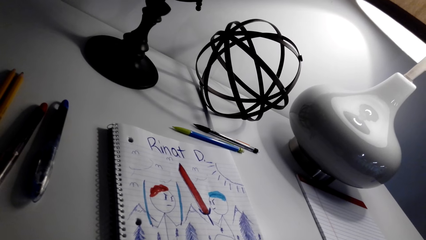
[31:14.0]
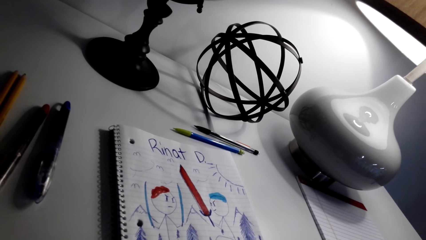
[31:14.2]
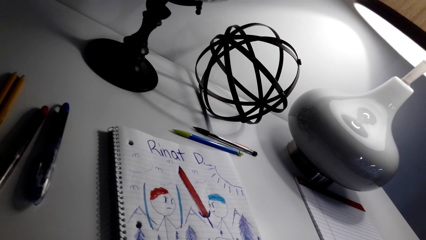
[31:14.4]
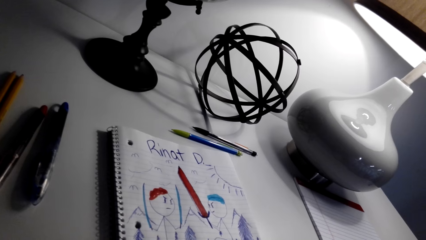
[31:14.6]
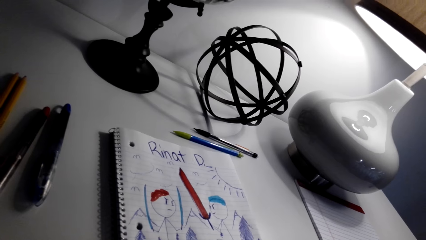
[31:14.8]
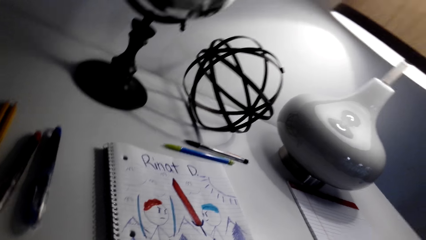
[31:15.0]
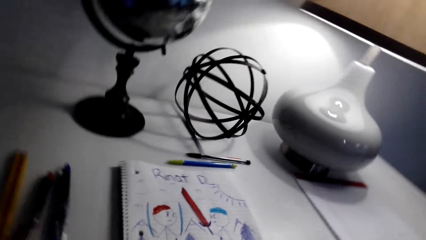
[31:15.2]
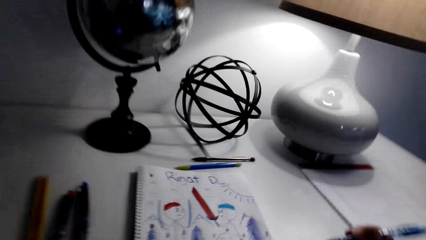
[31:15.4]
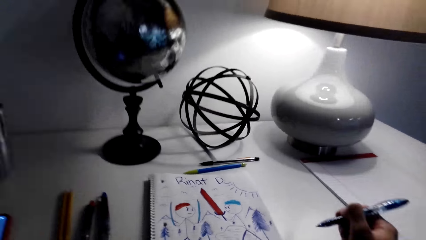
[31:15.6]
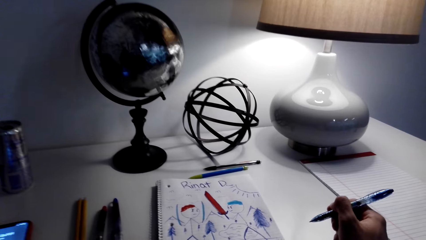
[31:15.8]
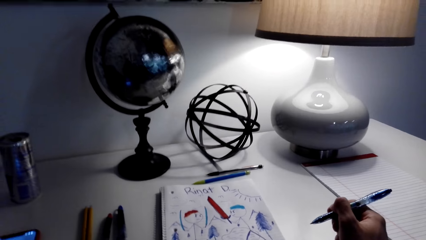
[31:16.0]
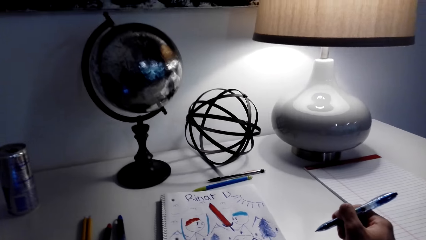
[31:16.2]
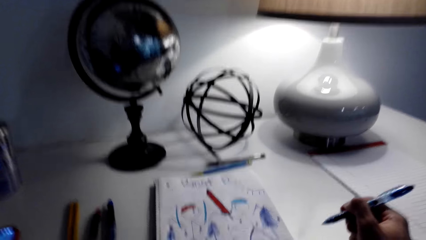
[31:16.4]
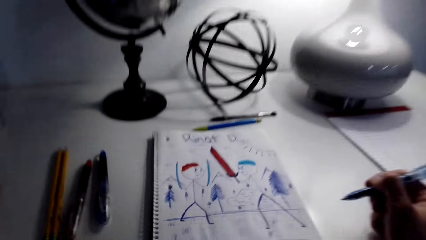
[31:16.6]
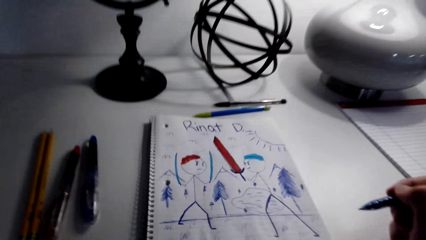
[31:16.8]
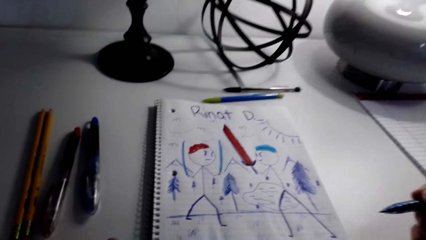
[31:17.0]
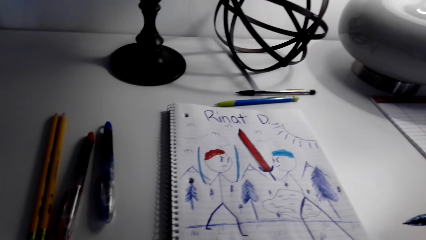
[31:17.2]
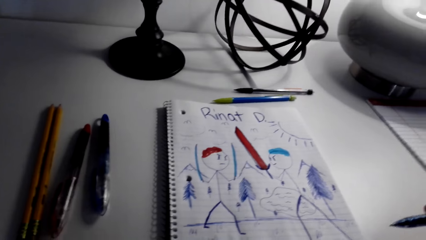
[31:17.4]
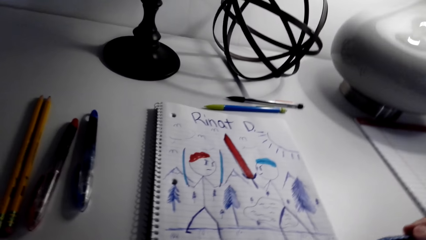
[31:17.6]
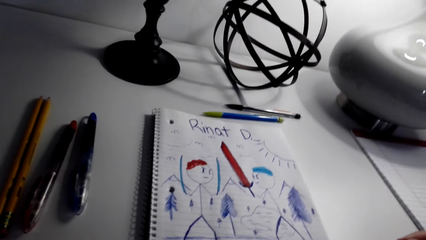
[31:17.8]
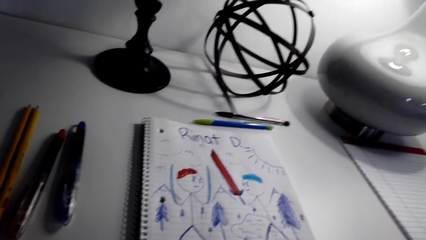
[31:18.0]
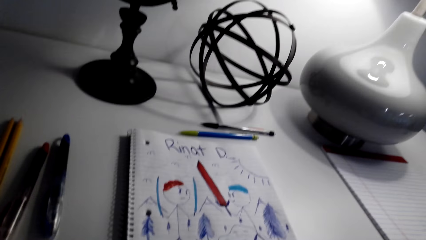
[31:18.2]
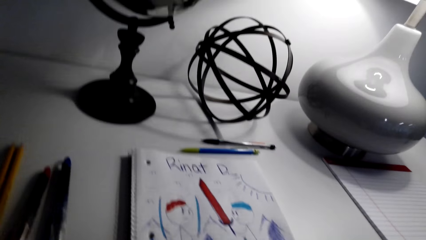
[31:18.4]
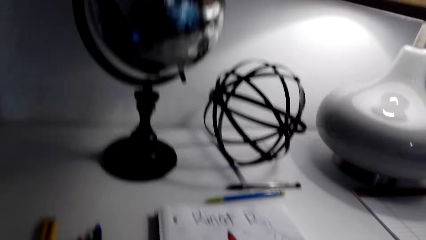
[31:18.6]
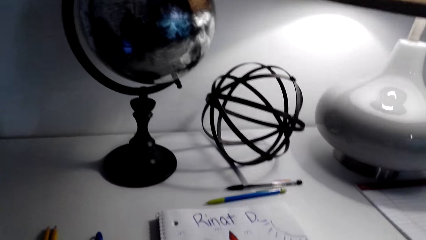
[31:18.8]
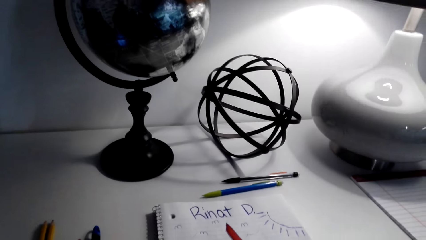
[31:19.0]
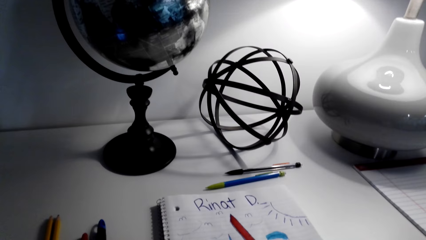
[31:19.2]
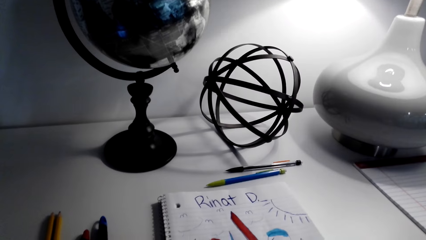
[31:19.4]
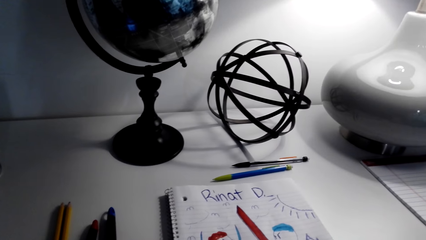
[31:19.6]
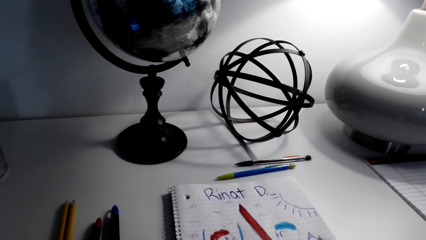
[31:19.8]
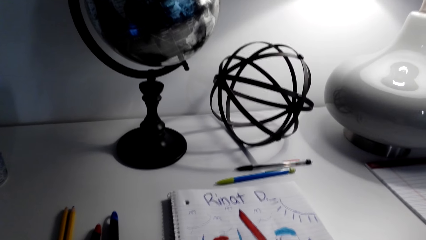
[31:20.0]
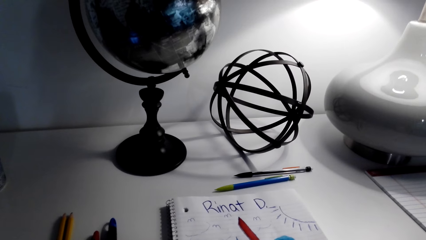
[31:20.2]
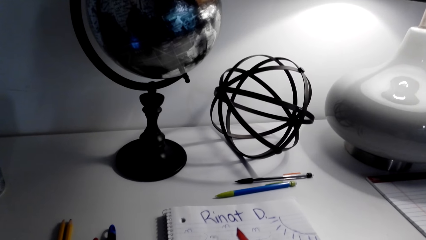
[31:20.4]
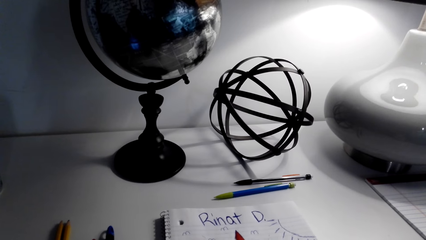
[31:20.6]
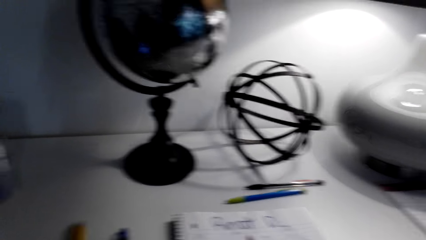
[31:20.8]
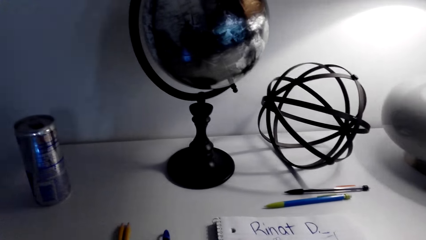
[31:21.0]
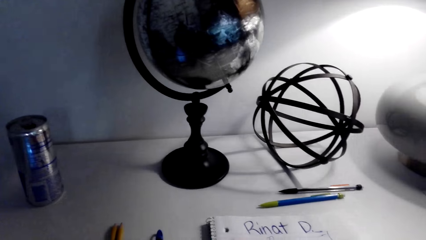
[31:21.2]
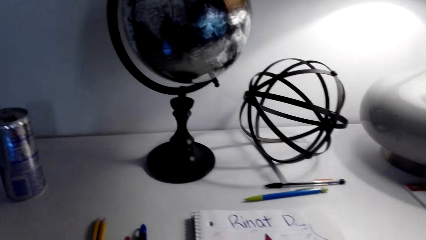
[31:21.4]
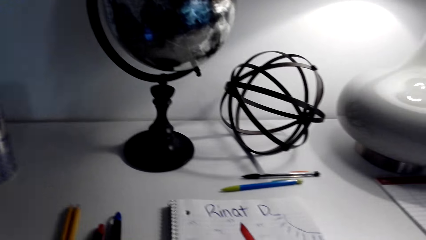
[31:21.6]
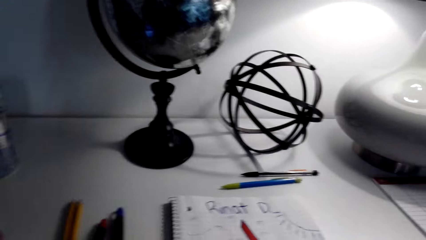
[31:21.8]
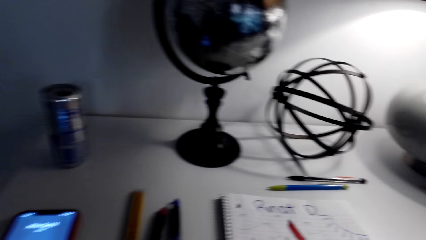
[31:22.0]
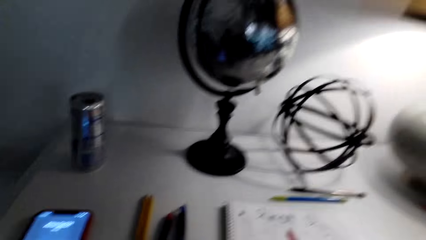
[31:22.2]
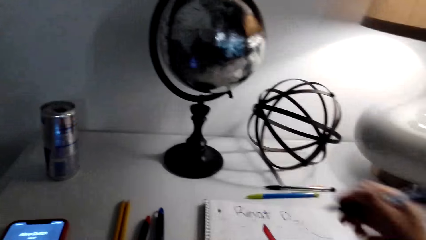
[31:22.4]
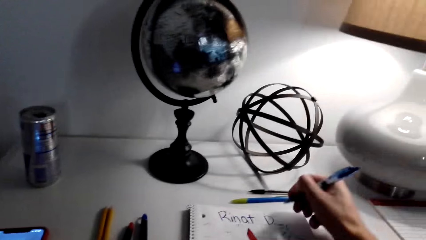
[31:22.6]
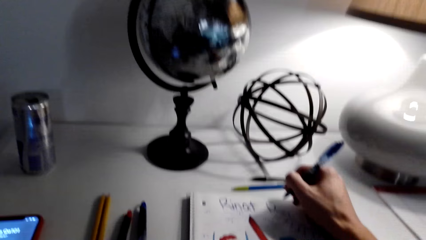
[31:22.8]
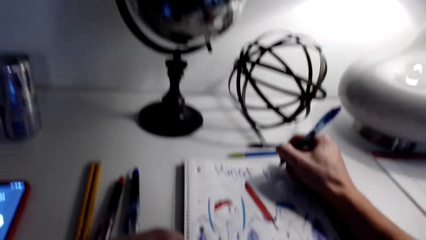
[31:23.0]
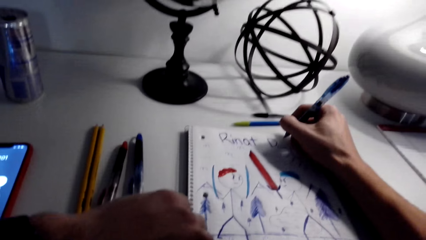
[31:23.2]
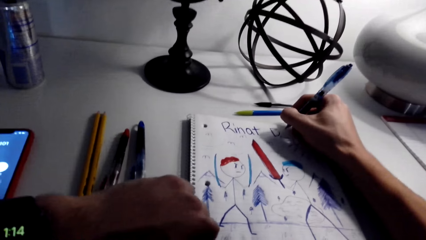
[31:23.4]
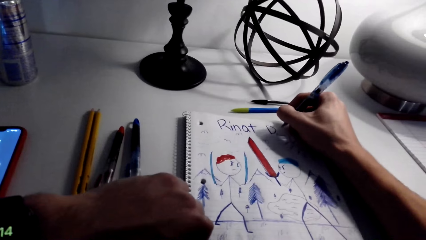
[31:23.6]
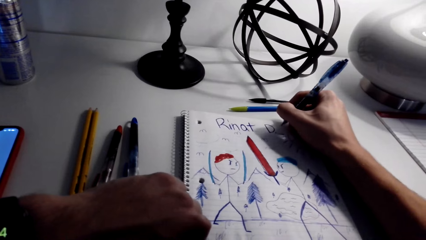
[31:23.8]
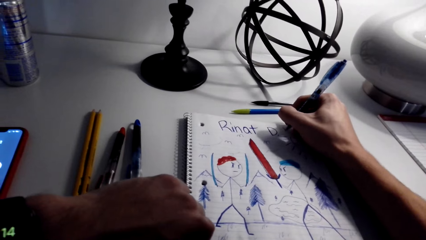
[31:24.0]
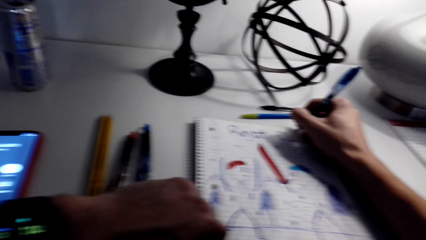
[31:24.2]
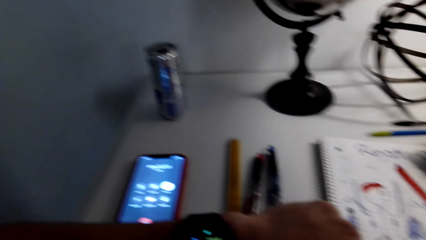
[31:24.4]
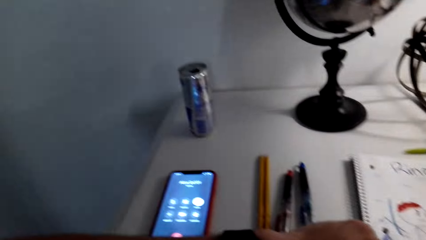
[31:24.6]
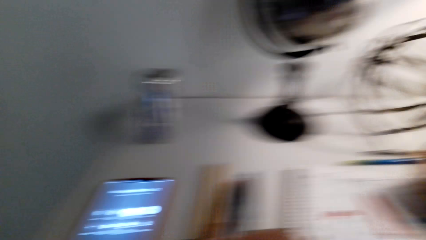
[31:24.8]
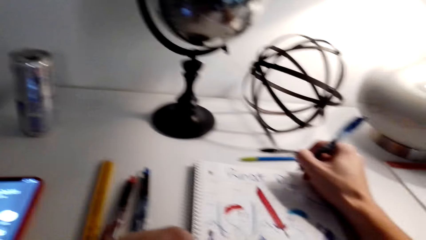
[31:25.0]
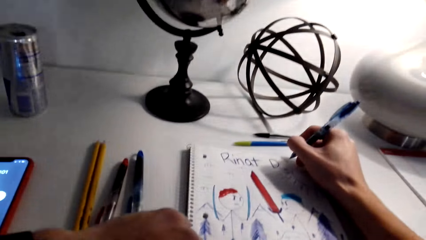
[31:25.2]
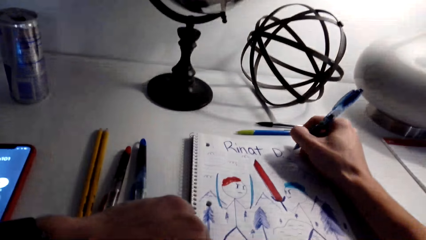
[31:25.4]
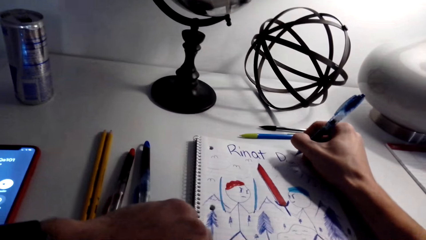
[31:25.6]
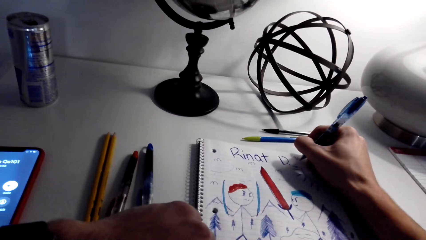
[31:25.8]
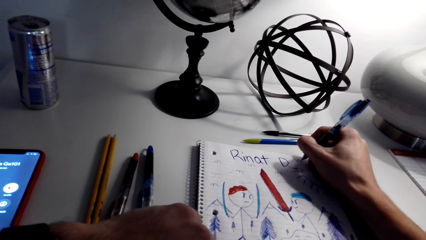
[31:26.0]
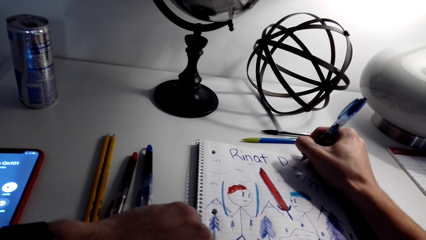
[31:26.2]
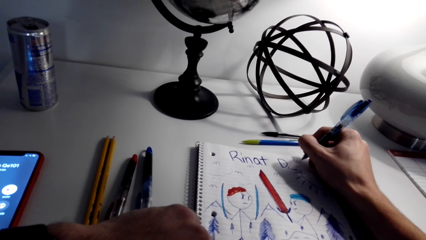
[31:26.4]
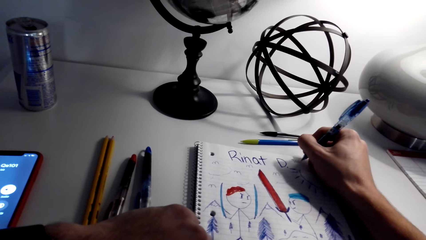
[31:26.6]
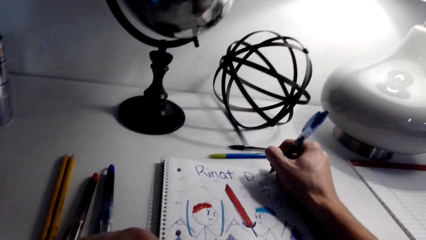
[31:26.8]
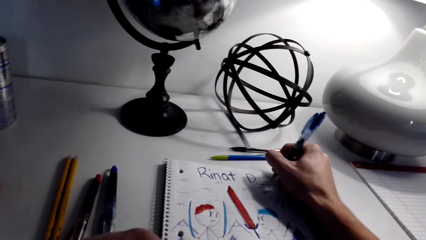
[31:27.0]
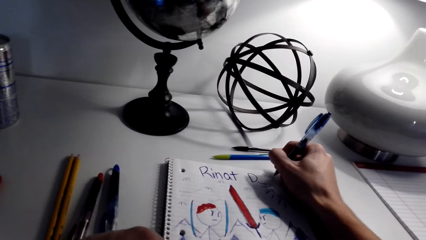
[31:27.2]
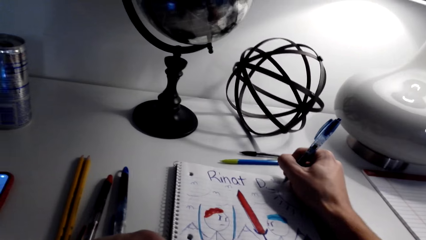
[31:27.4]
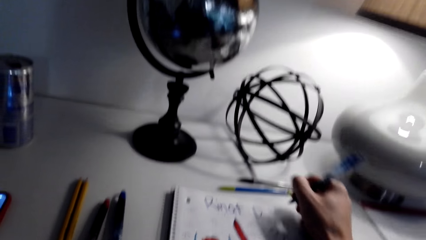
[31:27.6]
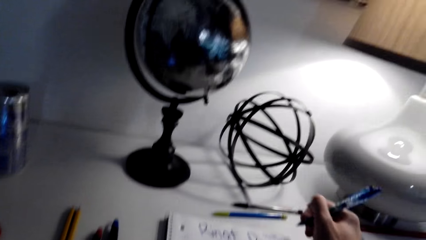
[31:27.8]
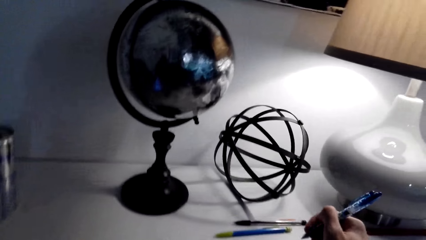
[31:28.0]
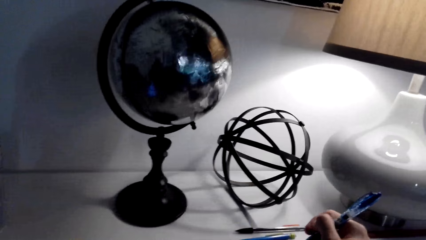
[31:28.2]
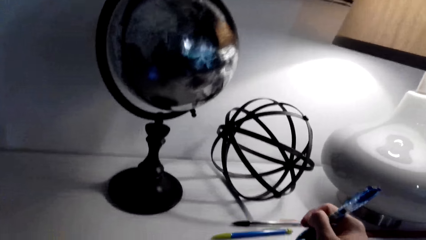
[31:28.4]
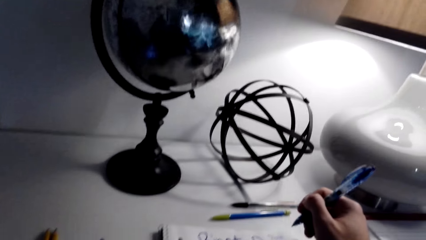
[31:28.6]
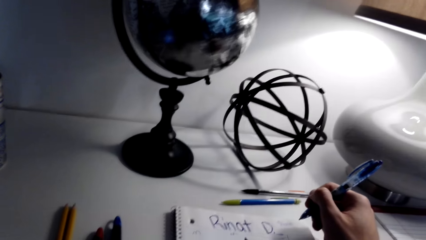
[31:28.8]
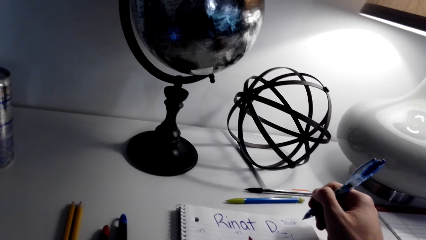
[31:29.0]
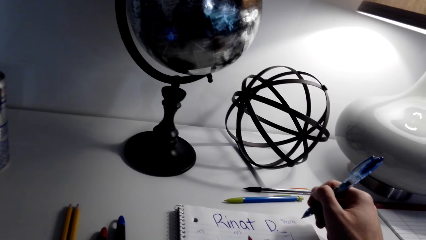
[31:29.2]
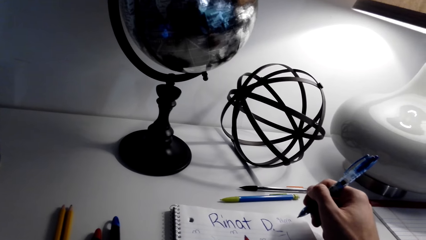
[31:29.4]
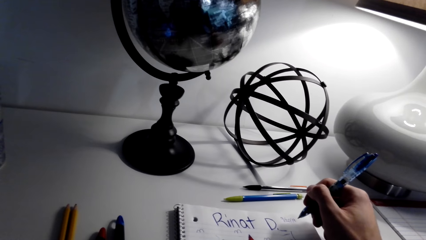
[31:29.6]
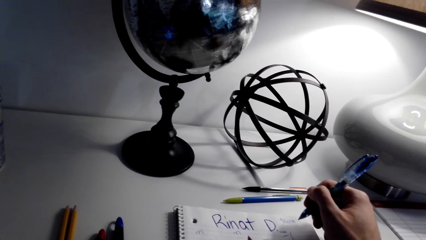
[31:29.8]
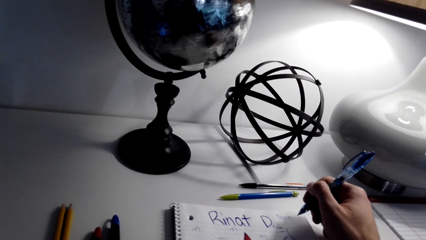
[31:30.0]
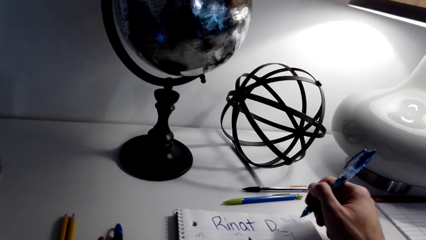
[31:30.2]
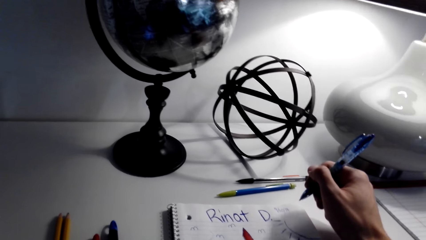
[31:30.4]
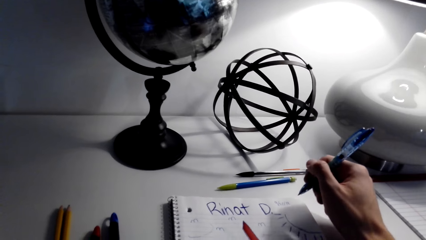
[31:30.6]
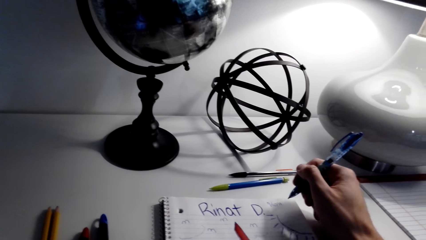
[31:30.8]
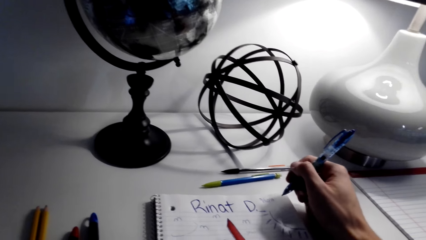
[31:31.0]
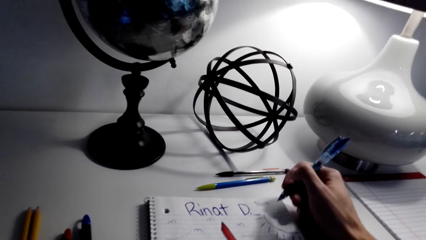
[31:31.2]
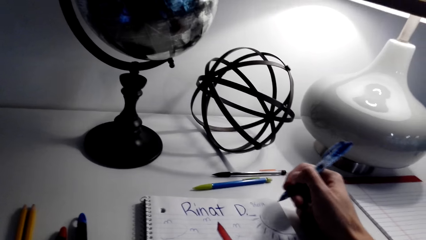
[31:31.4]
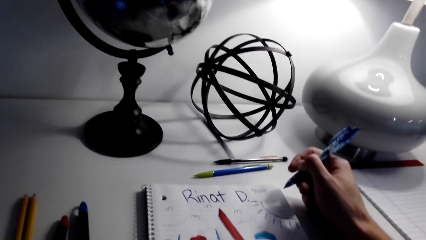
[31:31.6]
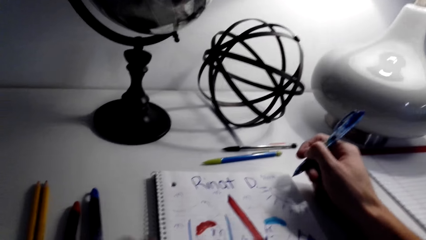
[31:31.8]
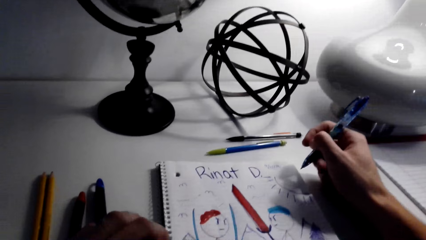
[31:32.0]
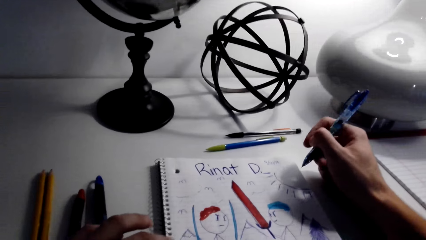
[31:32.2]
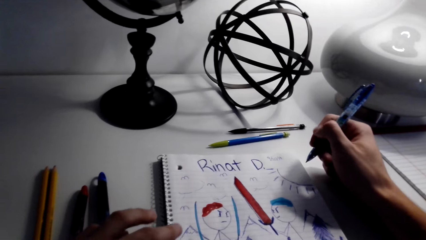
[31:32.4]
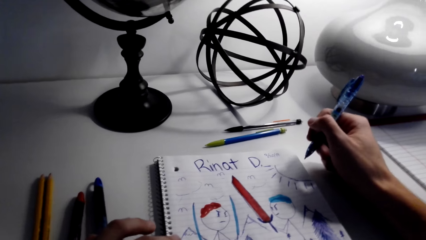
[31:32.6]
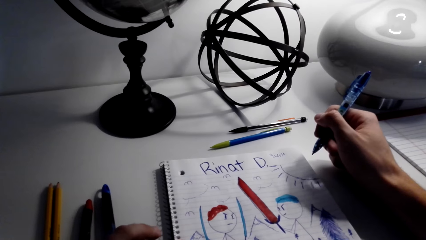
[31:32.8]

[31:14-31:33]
The camera wearer looks at the drawings. They write on the book. They look at the drawings.
